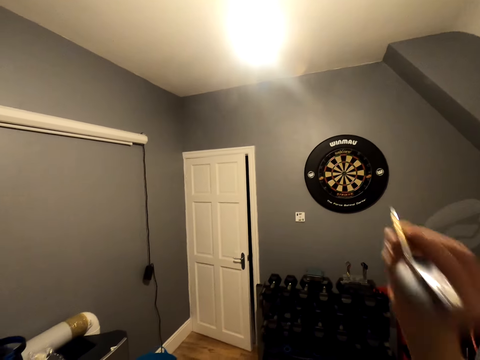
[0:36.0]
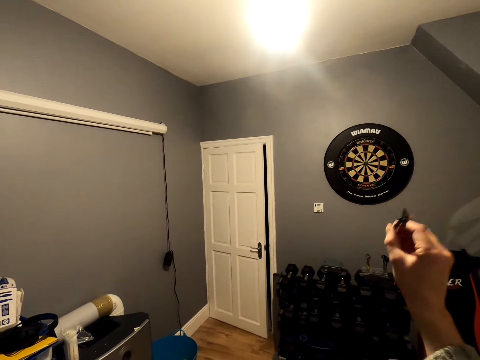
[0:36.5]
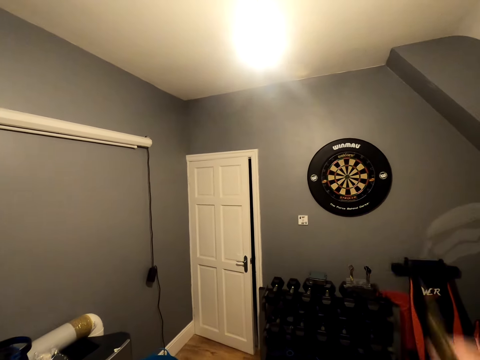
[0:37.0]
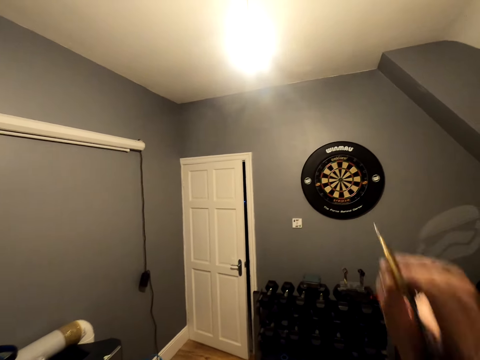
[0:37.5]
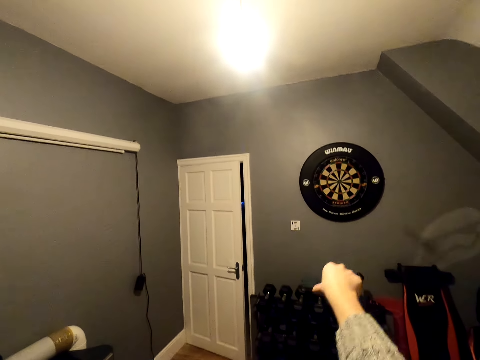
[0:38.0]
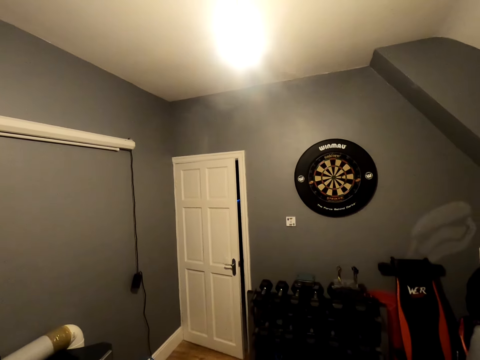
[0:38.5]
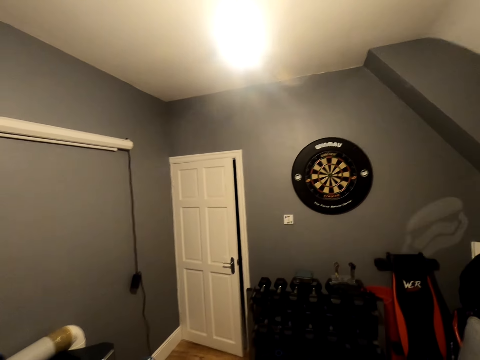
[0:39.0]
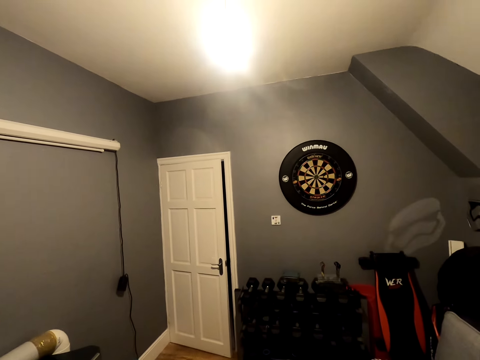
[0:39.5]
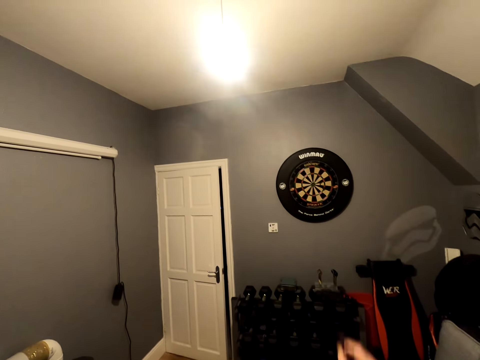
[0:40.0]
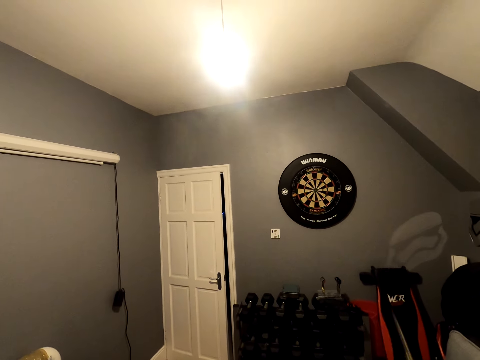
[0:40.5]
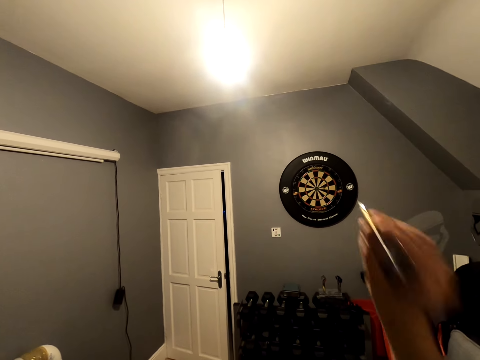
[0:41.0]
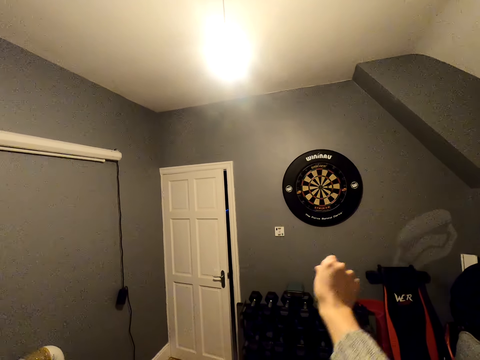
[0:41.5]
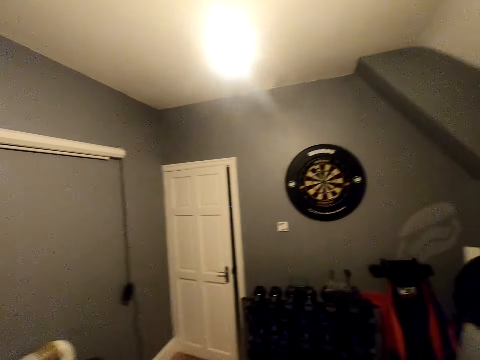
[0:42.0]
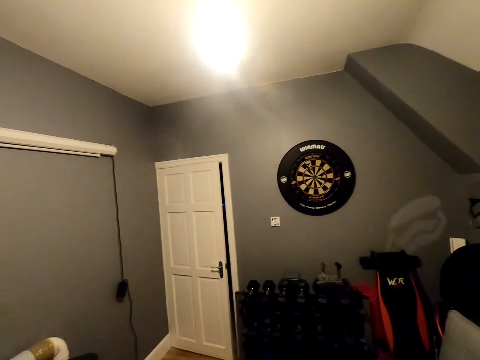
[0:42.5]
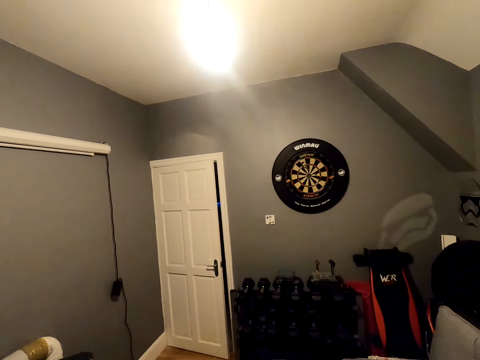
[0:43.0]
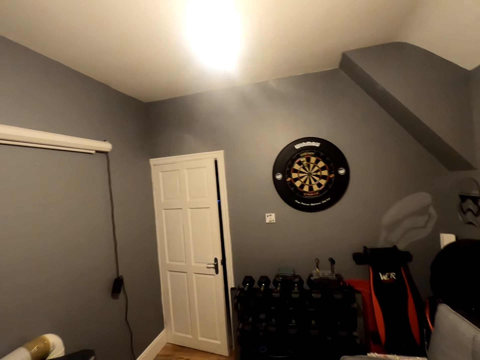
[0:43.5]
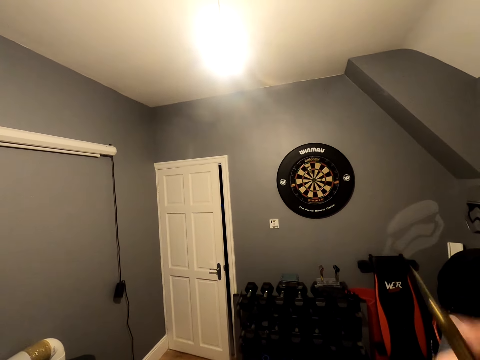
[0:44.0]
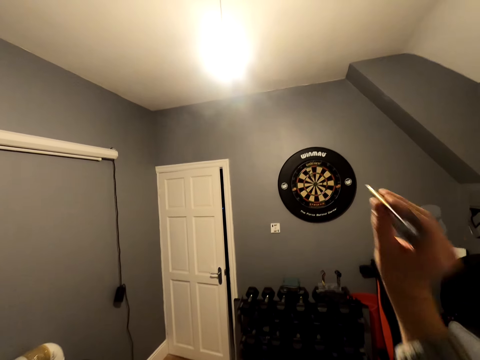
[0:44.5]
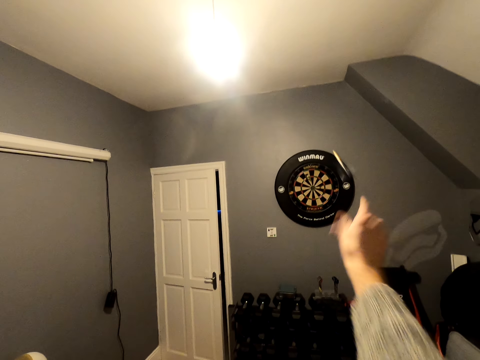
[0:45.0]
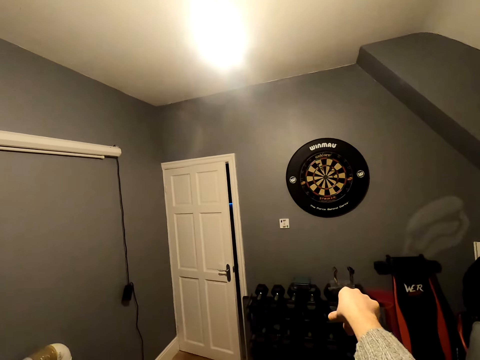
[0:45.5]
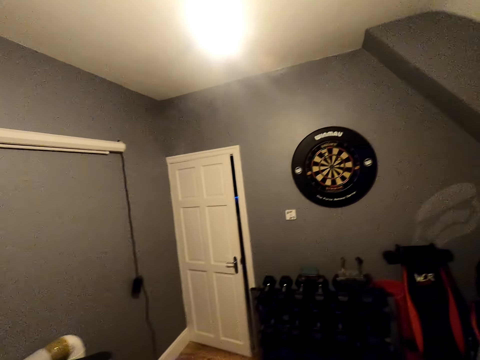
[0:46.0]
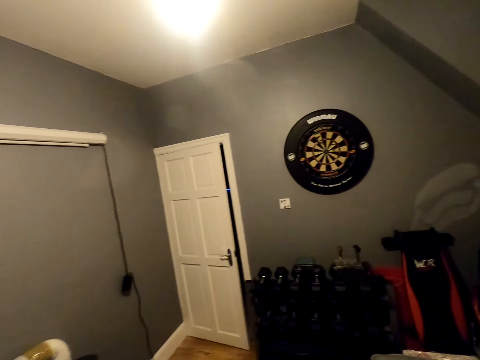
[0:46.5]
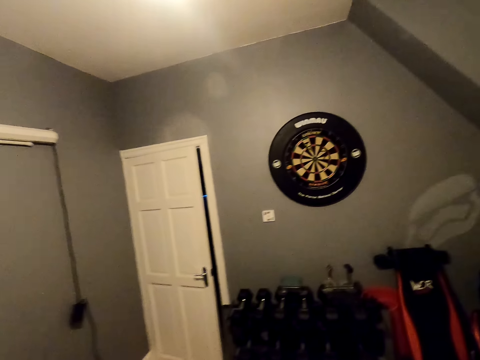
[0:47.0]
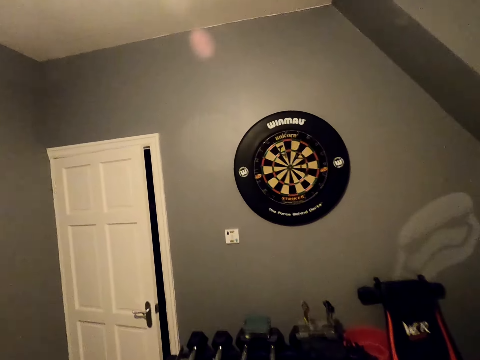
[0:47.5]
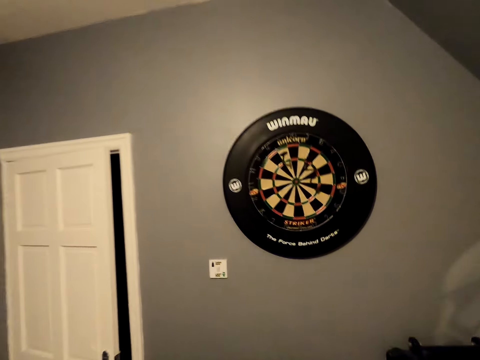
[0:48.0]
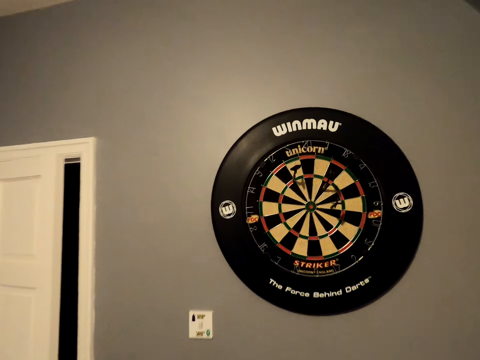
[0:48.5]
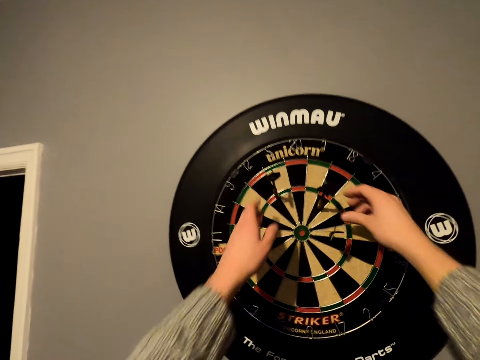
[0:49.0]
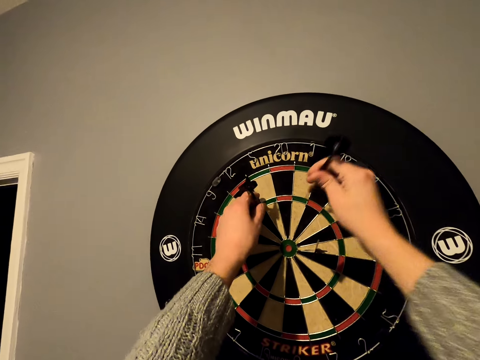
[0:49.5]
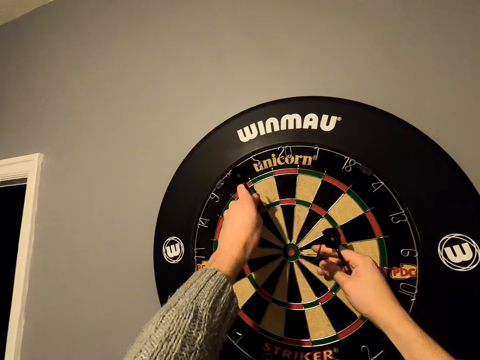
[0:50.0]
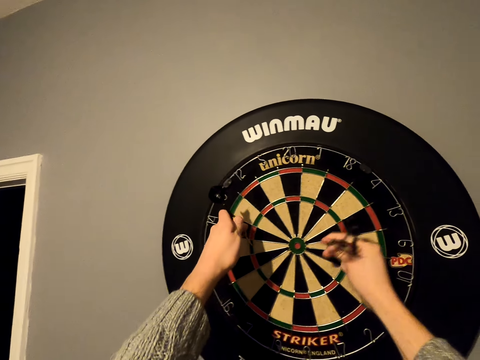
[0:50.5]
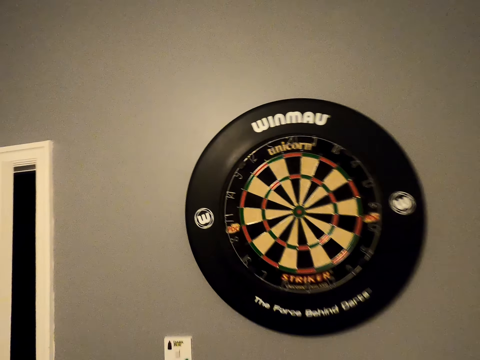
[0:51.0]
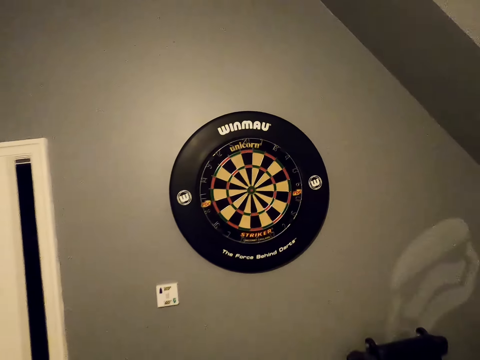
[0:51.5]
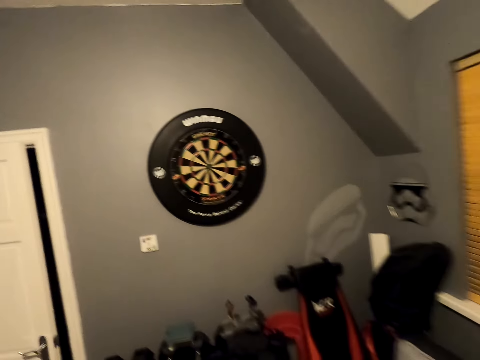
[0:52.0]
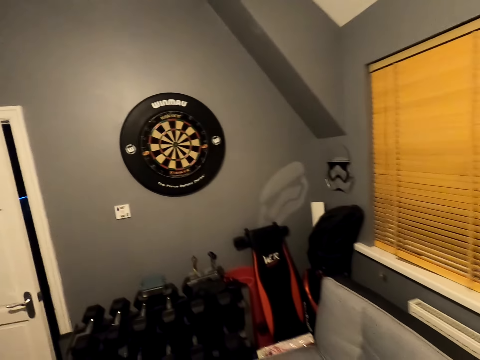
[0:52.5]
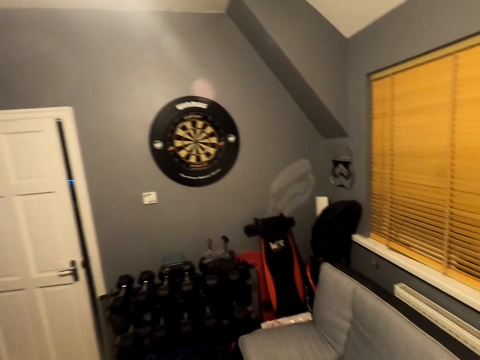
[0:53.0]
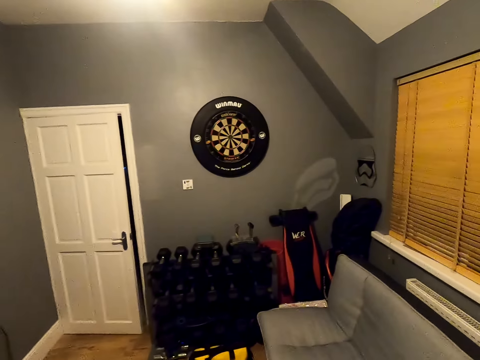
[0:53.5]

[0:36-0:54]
The camera wearer throws an arrow on a dart board. They look around a room. They throw an arrow on the dart board. They look around the room. They throw an arrow on the dart board. They walk around the room. They remove arrows from the dart board. They walk around the room.

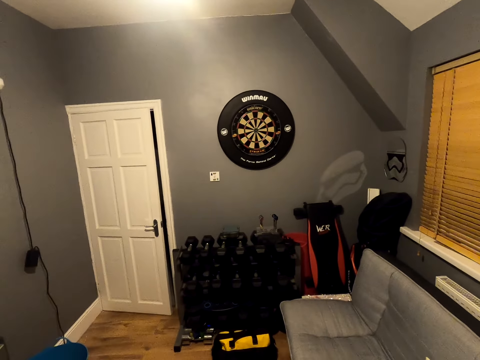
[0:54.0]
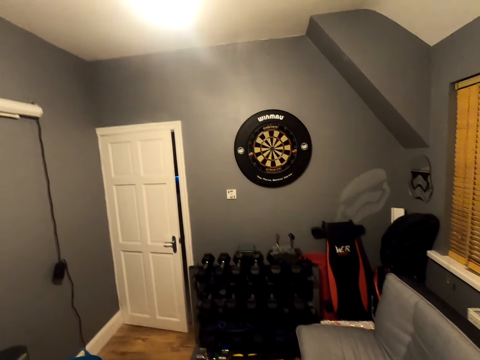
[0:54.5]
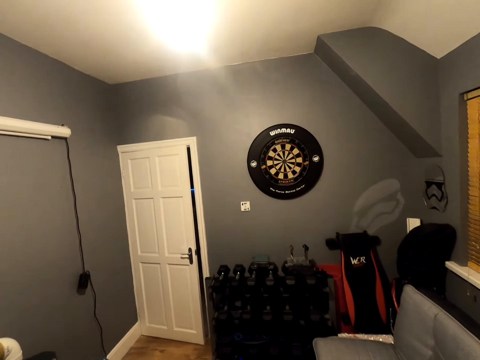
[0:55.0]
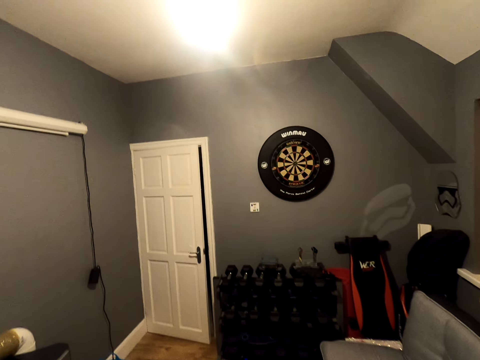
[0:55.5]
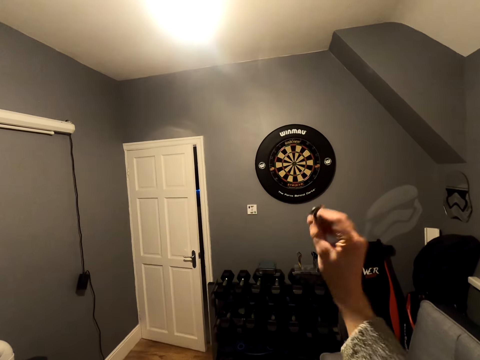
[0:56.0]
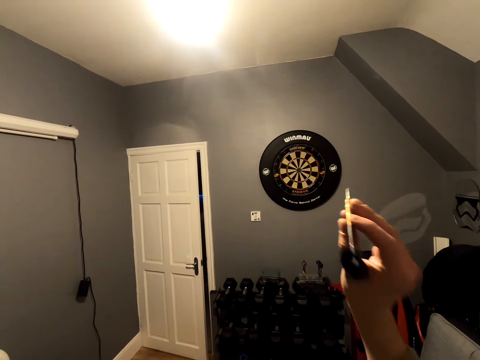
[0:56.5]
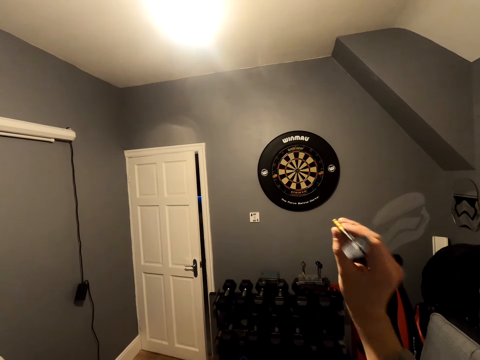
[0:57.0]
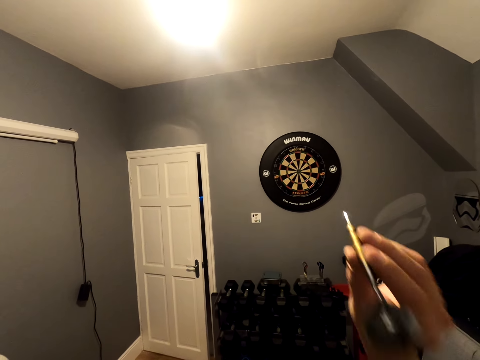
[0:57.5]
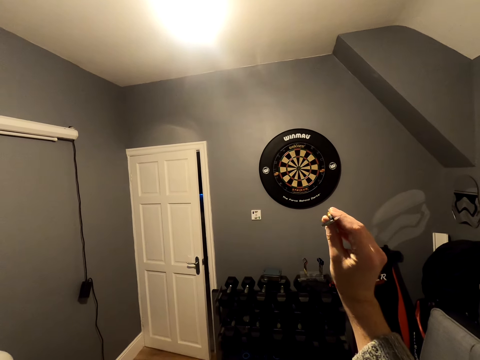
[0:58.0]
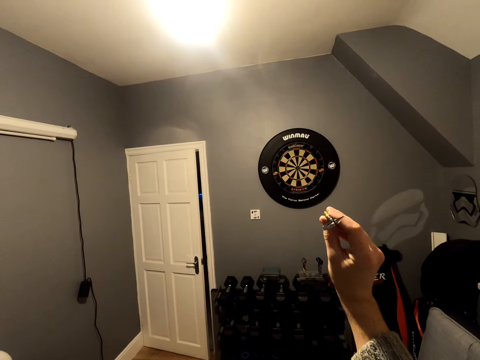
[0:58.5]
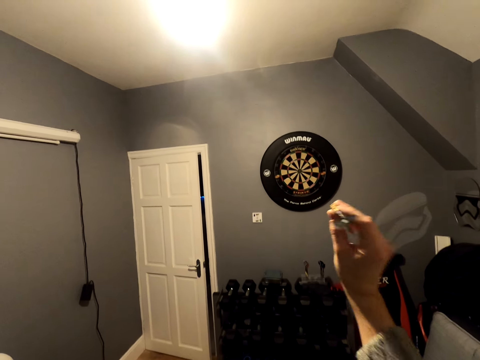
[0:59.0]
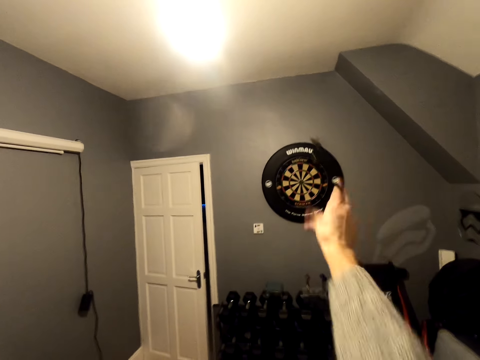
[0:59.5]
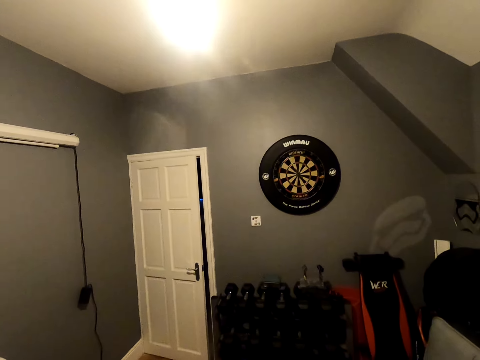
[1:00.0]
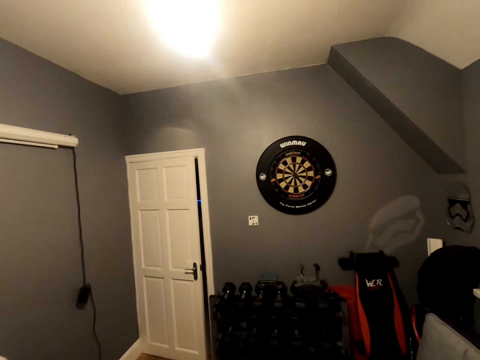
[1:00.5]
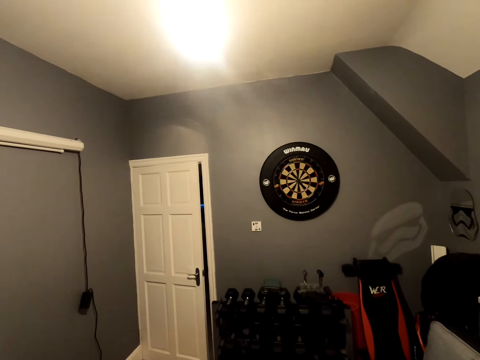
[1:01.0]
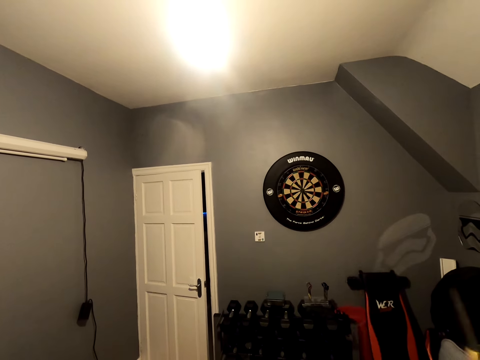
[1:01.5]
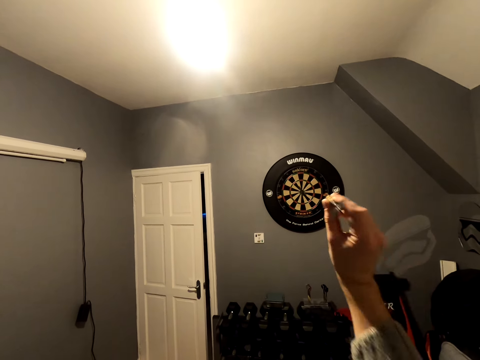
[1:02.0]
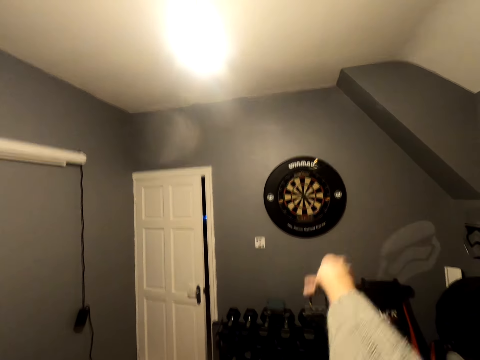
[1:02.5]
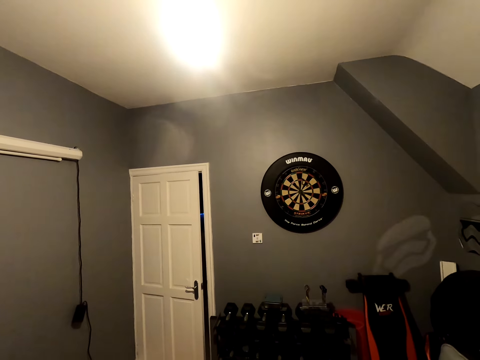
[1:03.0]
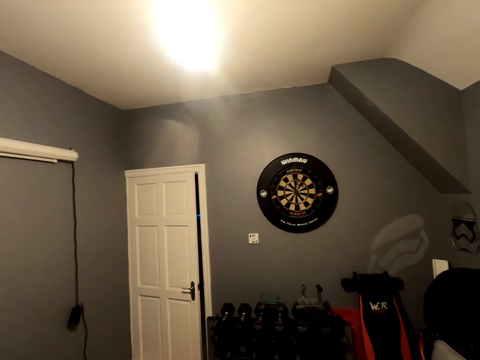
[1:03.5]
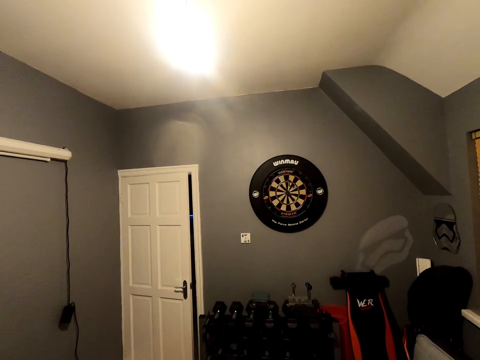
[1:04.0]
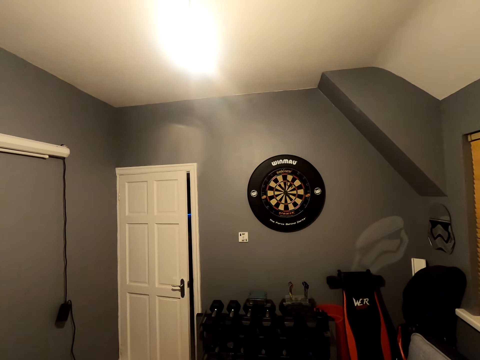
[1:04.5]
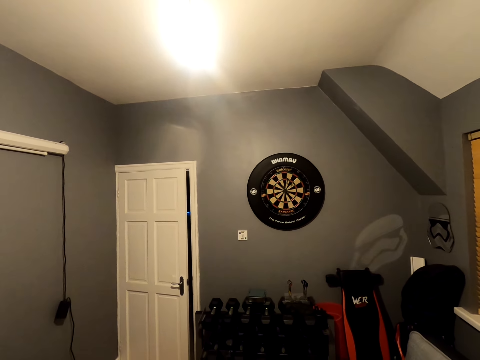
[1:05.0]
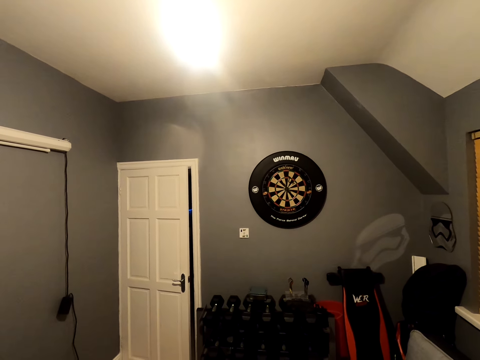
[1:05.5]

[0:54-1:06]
The camera wearer throws an arrow on a dart board. They look around a room. They throw an arrow on the dart board. They look around the room.
